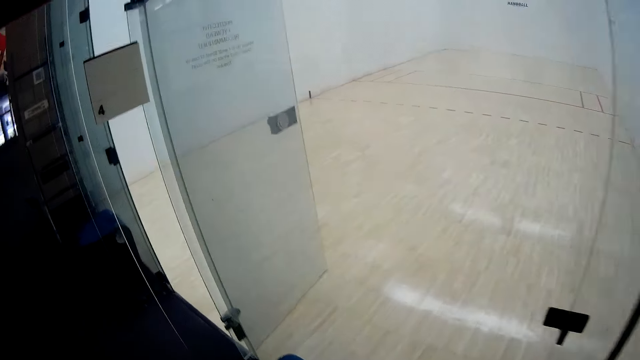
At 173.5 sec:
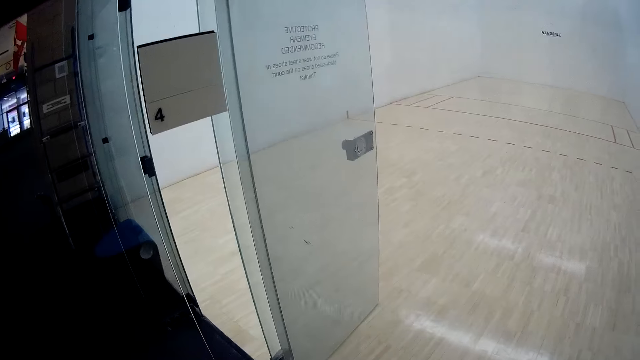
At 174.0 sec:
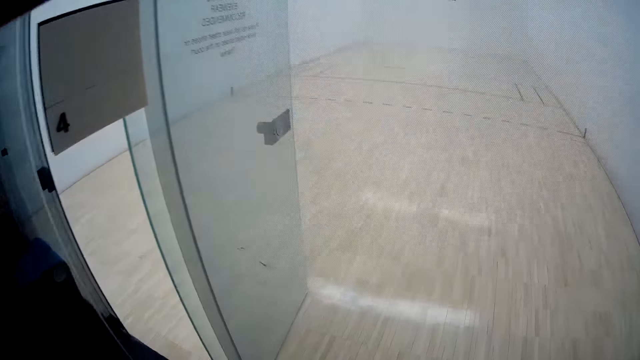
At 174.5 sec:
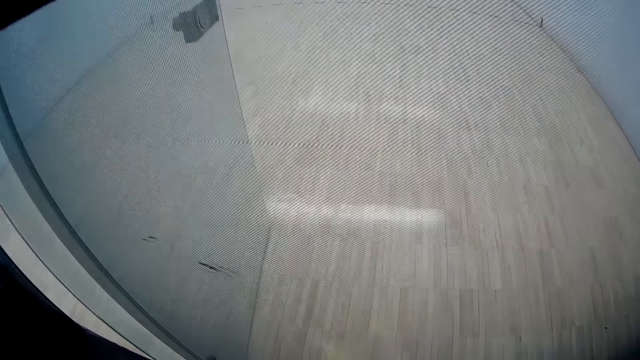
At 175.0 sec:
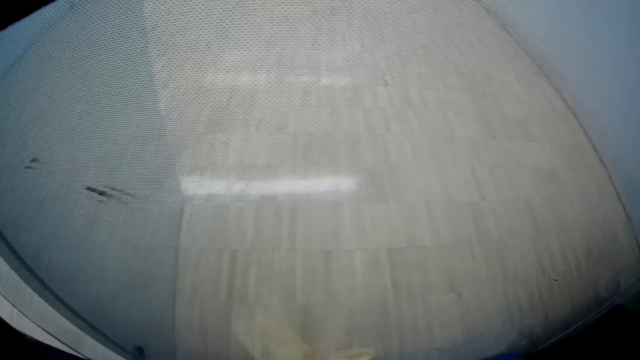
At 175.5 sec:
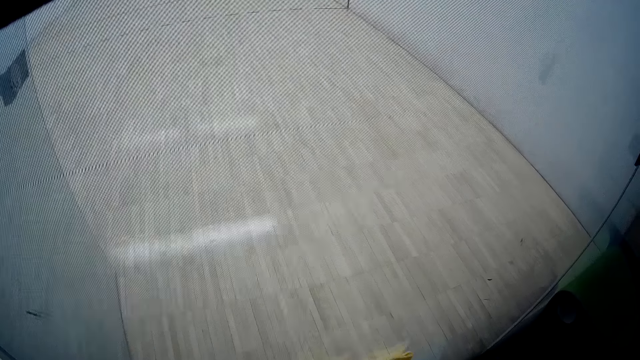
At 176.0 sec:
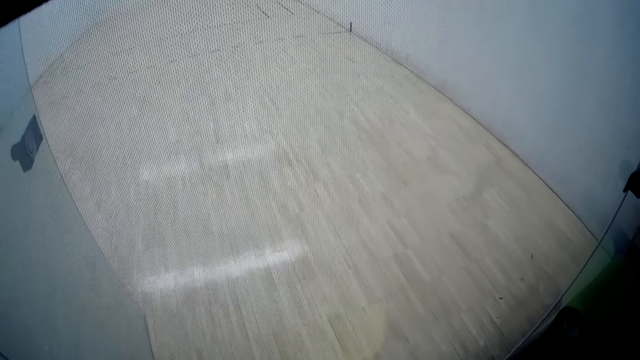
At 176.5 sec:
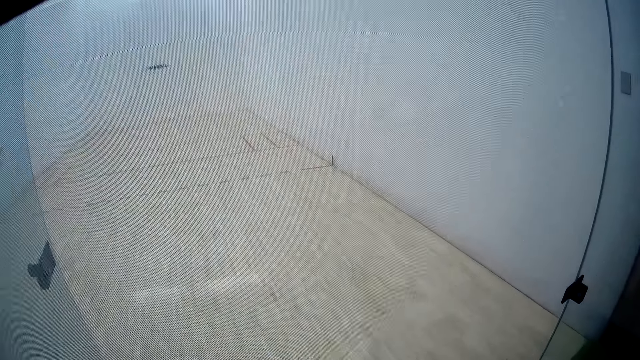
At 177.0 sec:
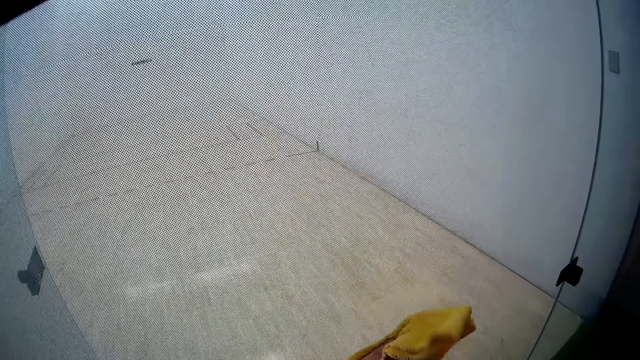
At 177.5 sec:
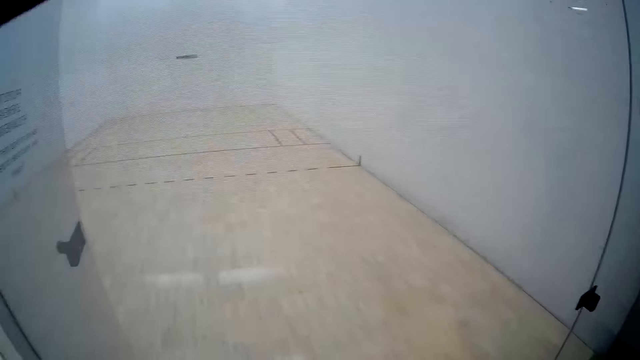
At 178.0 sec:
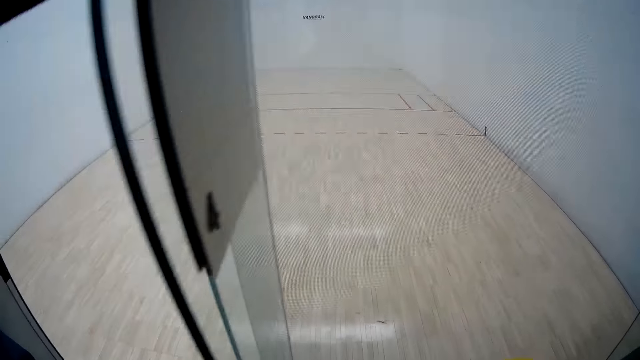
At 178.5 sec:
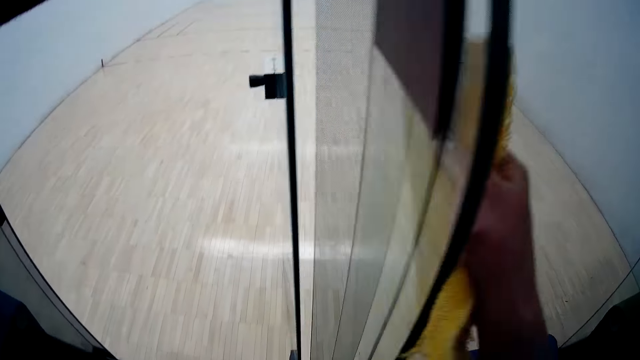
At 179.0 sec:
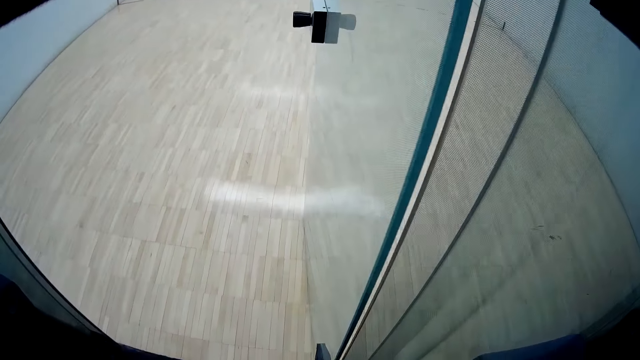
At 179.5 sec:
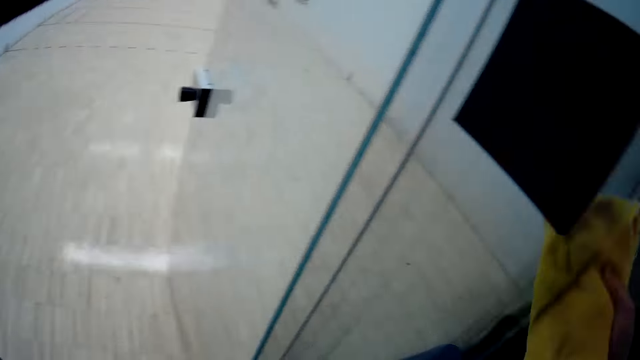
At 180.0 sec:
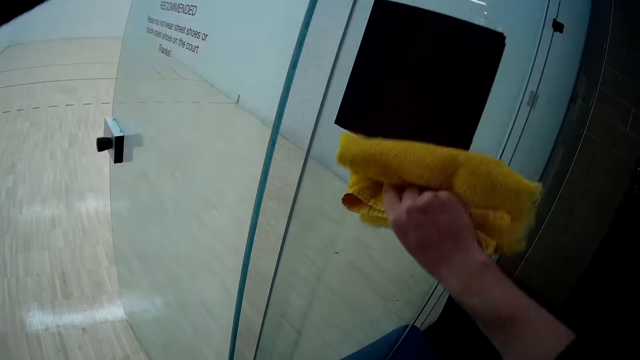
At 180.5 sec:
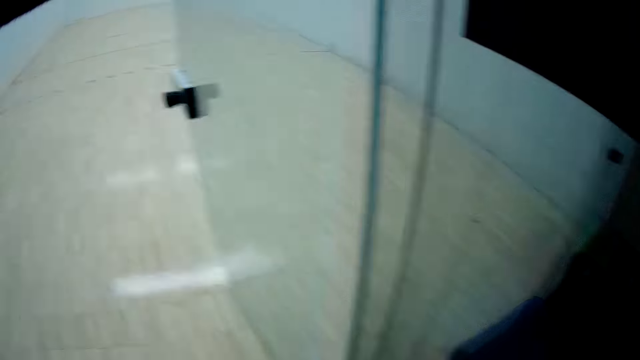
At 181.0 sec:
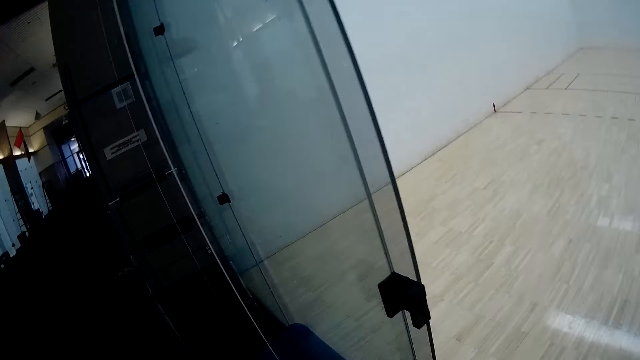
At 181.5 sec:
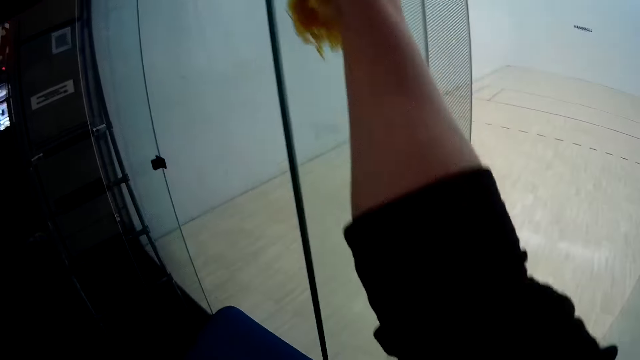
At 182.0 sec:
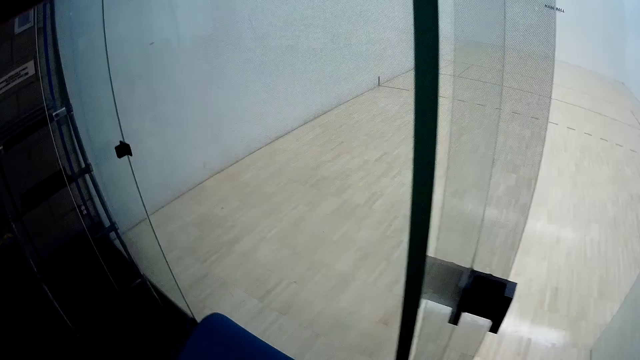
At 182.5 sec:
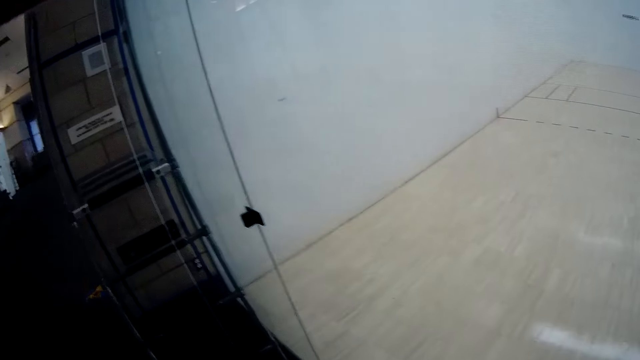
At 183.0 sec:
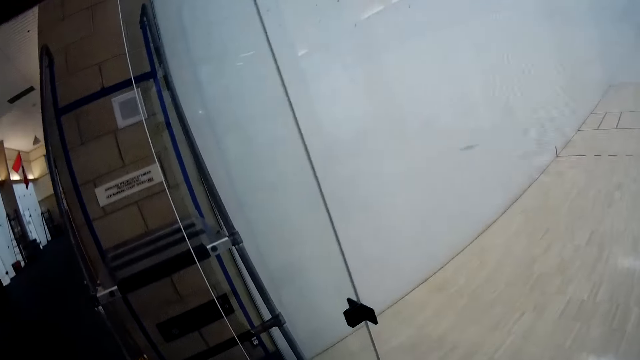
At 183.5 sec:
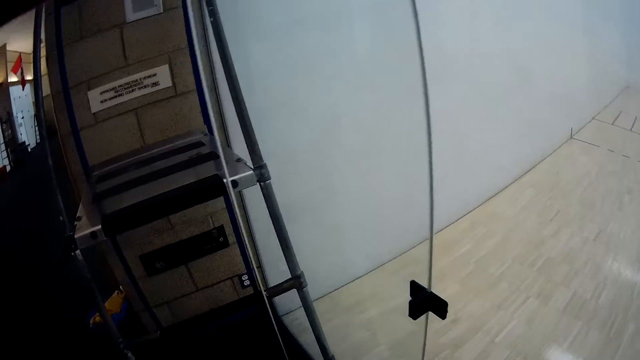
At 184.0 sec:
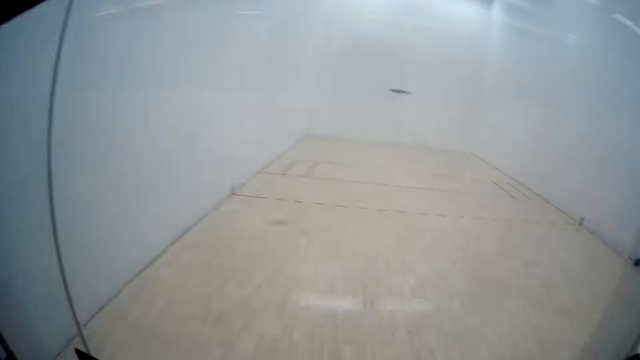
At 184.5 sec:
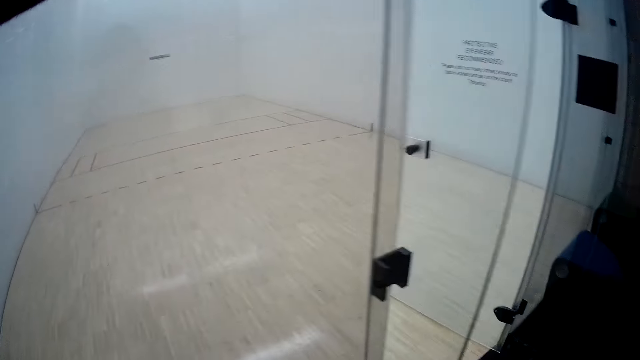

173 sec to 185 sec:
The camera wearer looks at the window glass. He cleans a glass screen with a napkin with his right hand. He cleans a glass door with the napkin with his right hand. He cleans the glass door again. He looks at the window glass.

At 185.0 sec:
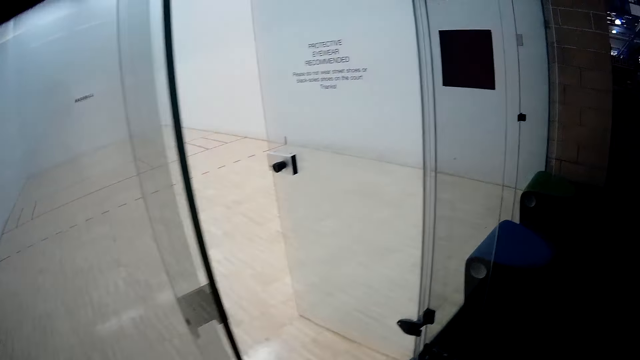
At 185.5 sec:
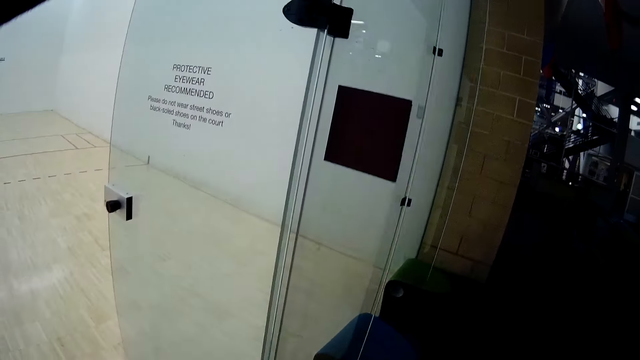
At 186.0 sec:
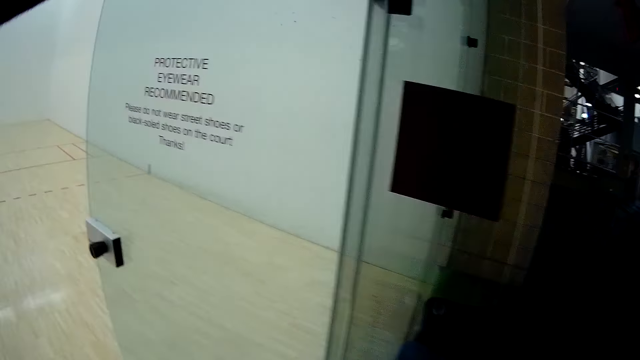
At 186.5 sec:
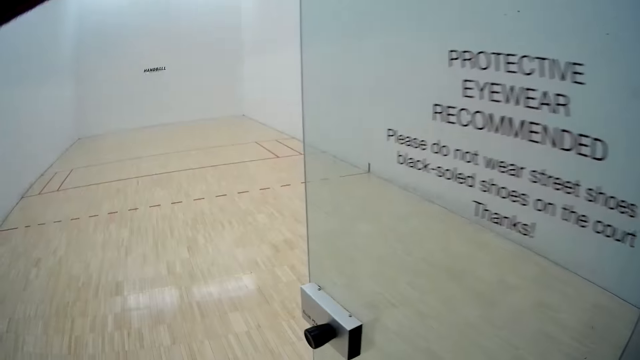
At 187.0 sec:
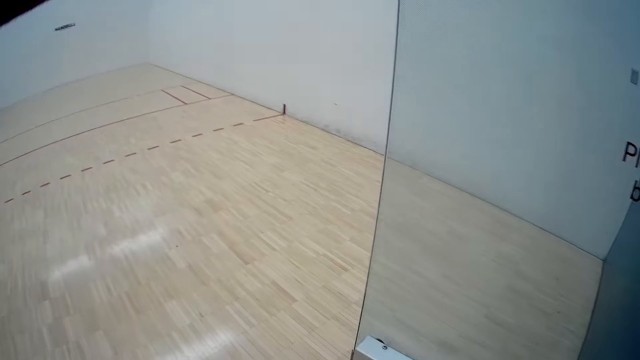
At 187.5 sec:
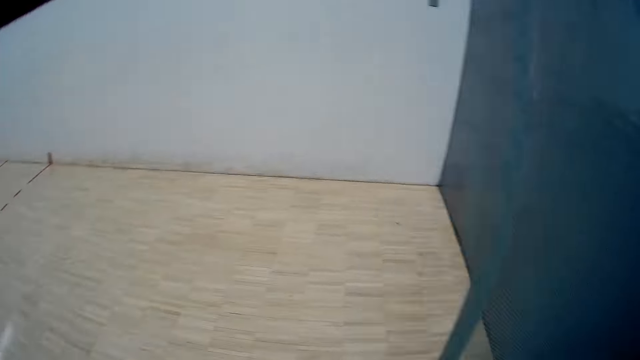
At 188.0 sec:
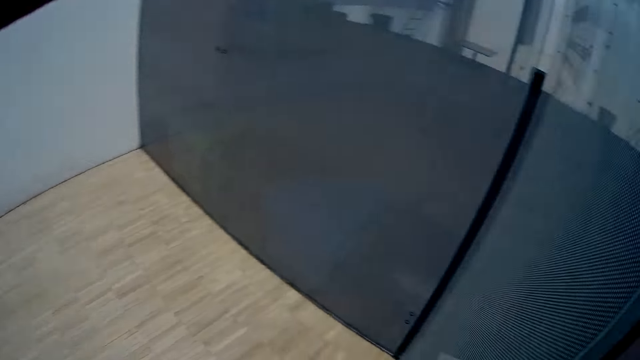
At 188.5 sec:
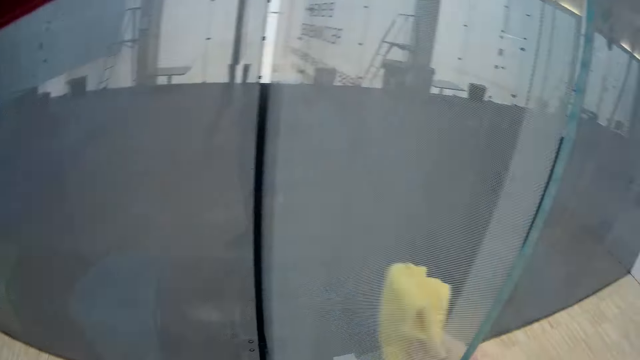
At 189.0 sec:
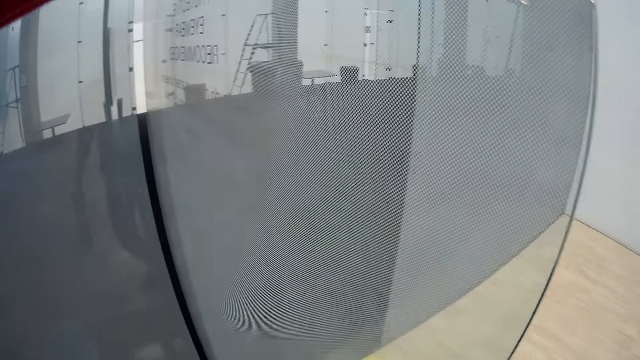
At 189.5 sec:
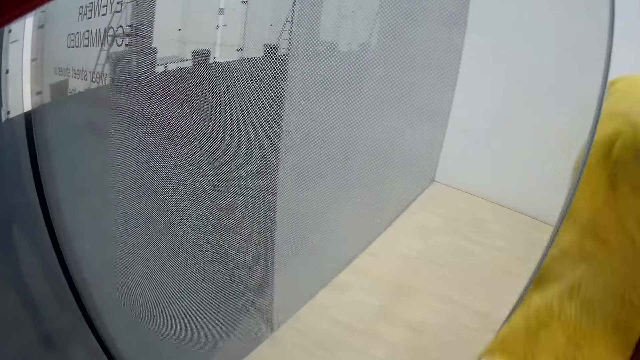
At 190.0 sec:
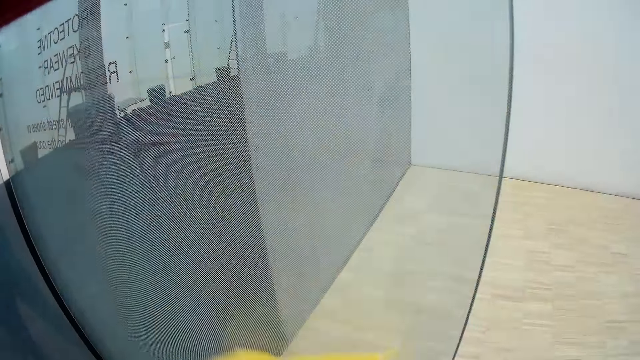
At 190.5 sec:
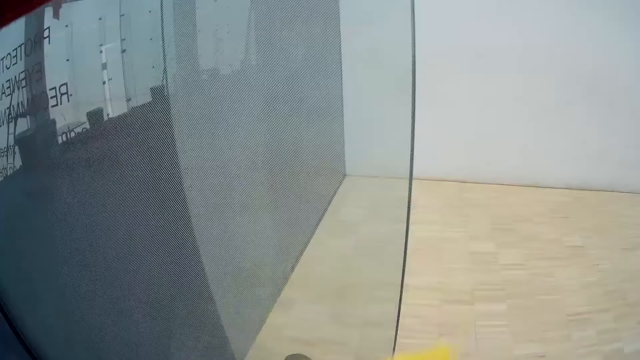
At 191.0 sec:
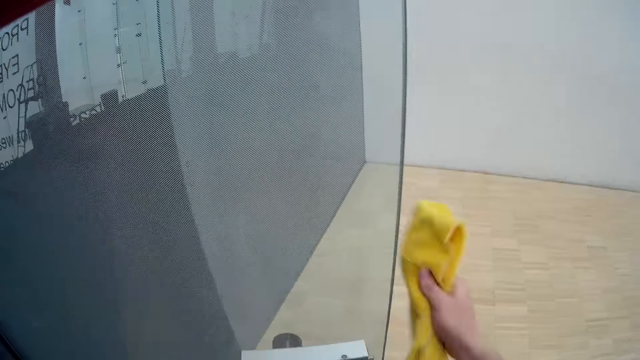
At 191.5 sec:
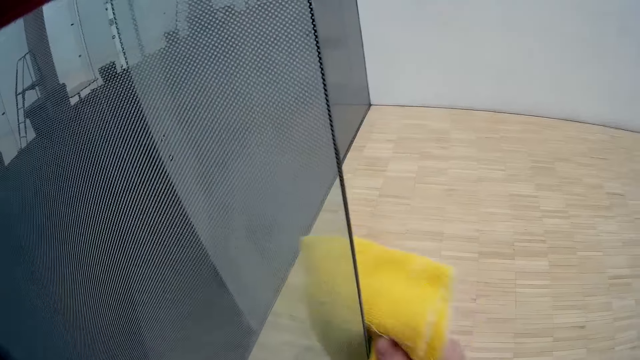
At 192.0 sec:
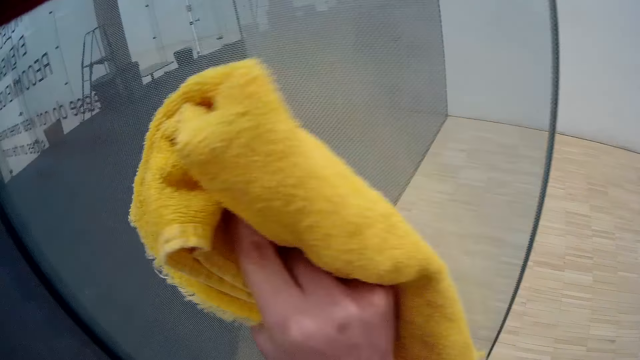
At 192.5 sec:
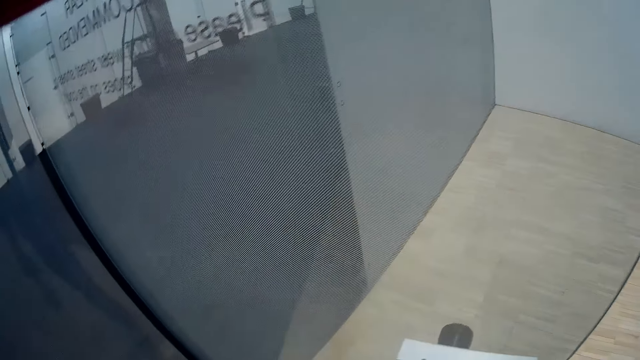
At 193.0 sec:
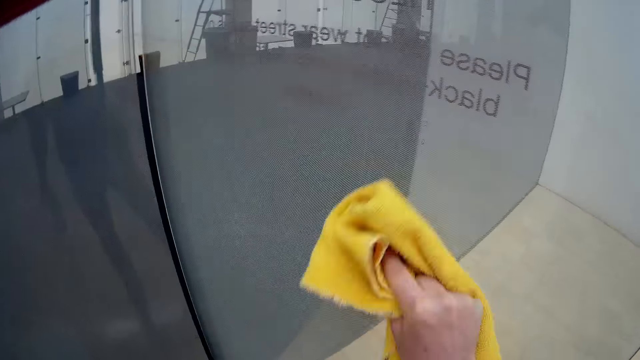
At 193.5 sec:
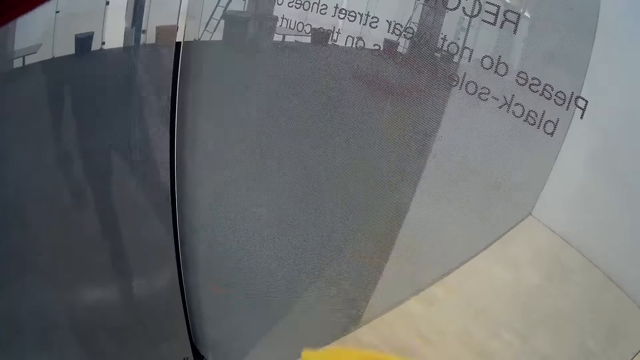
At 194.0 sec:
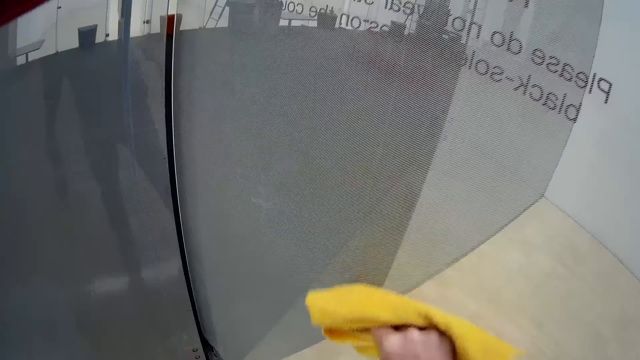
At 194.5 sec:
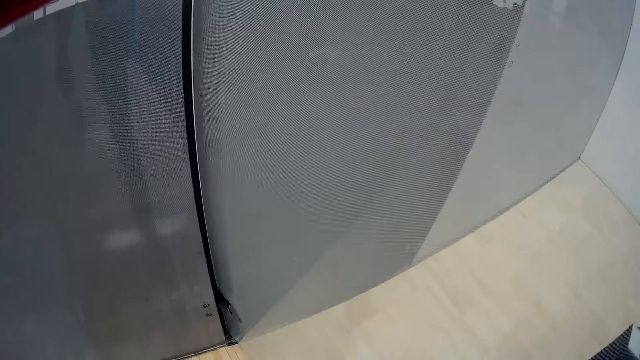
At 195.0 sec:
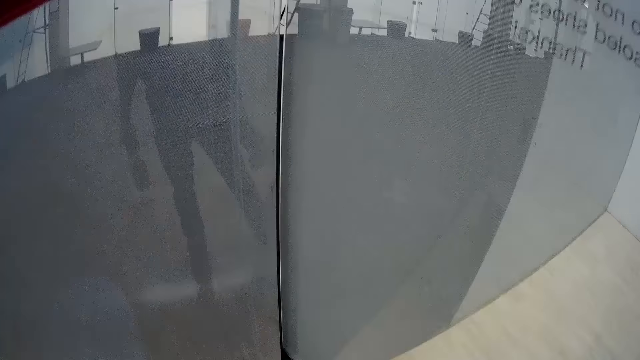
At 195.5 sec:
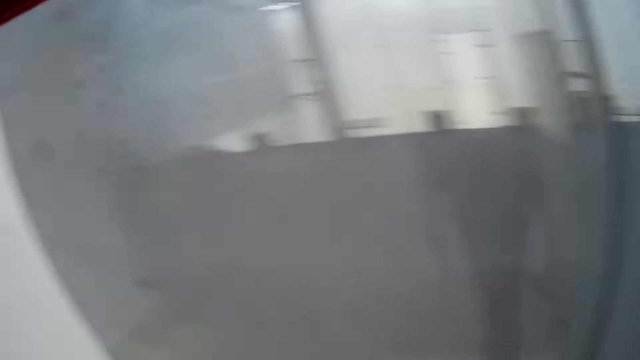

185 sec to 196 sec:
The camera wearer walks into a handball court. He cleans a glass door with a napkin with his right hand.
